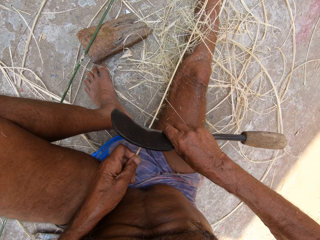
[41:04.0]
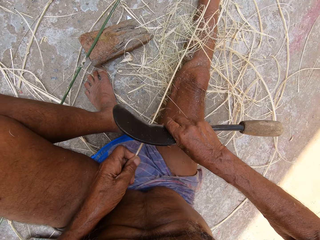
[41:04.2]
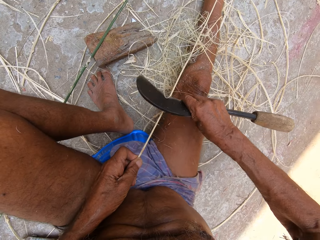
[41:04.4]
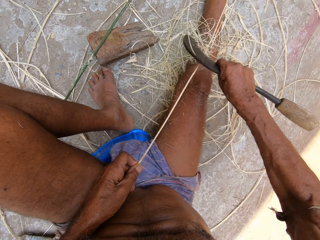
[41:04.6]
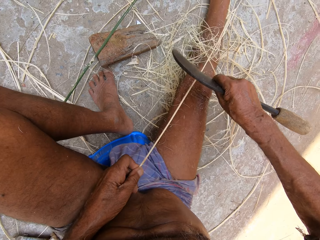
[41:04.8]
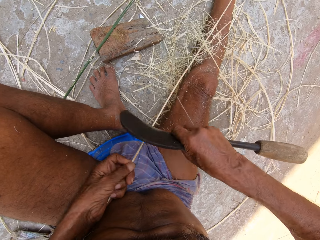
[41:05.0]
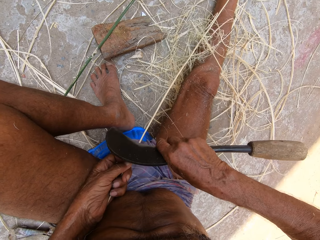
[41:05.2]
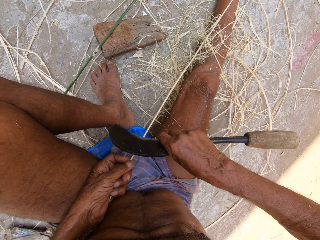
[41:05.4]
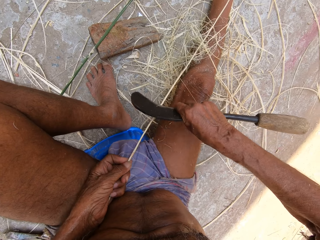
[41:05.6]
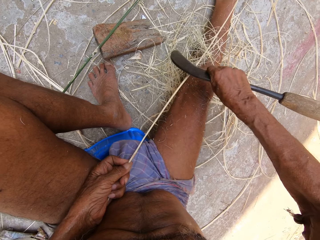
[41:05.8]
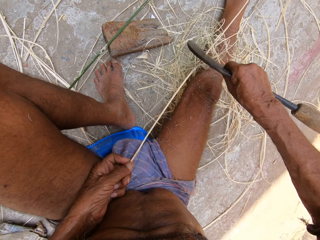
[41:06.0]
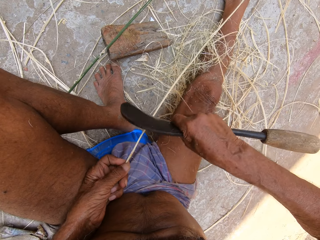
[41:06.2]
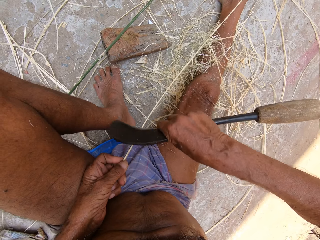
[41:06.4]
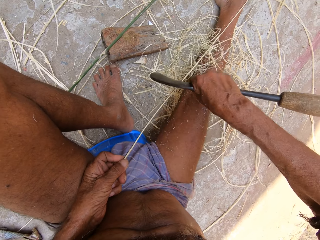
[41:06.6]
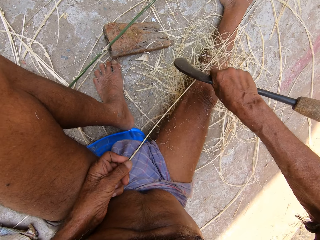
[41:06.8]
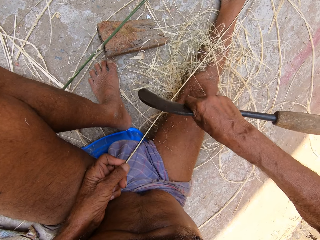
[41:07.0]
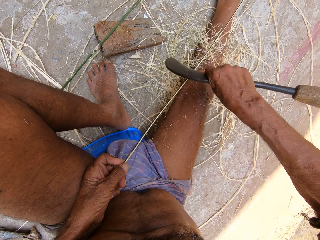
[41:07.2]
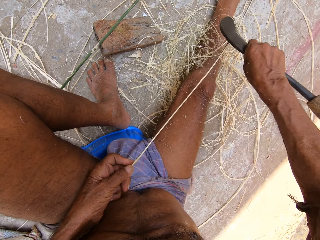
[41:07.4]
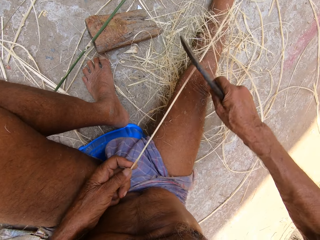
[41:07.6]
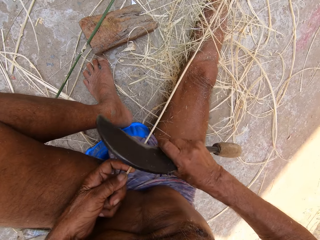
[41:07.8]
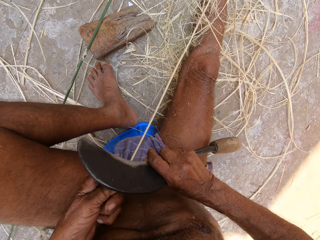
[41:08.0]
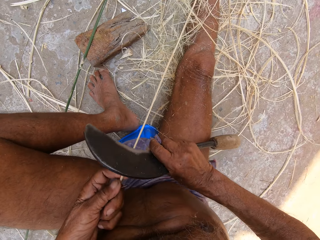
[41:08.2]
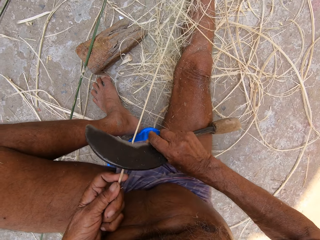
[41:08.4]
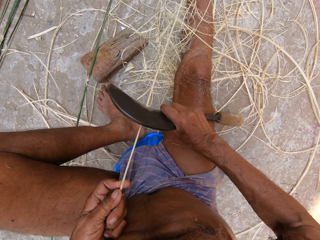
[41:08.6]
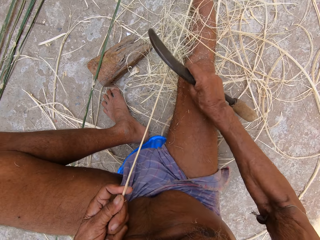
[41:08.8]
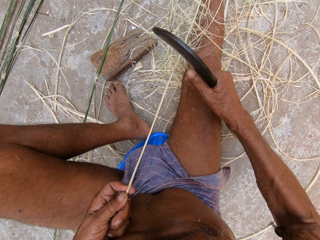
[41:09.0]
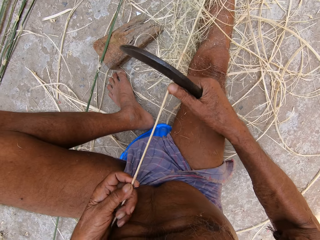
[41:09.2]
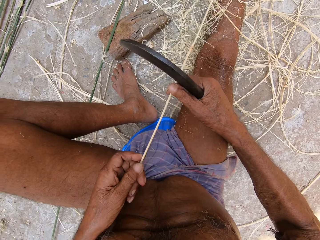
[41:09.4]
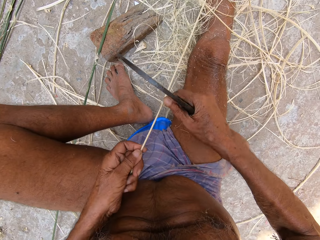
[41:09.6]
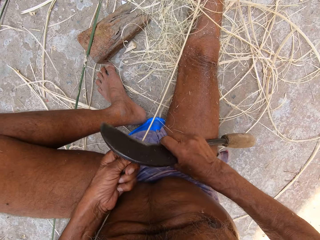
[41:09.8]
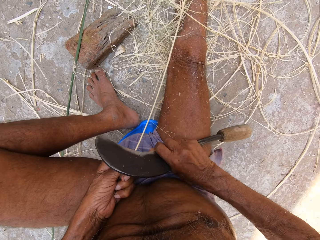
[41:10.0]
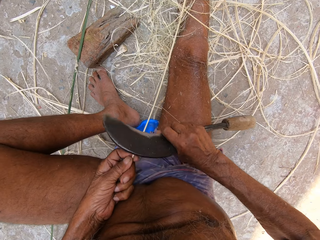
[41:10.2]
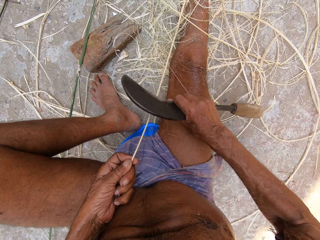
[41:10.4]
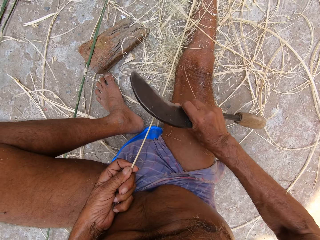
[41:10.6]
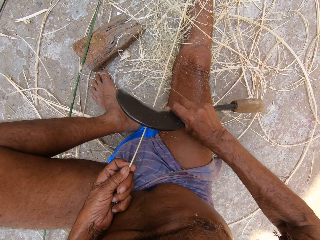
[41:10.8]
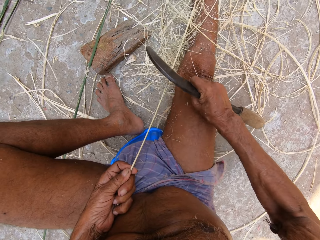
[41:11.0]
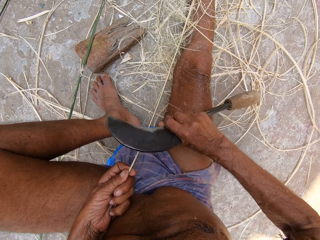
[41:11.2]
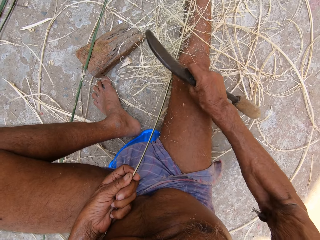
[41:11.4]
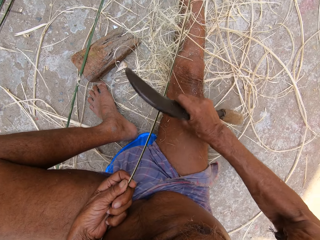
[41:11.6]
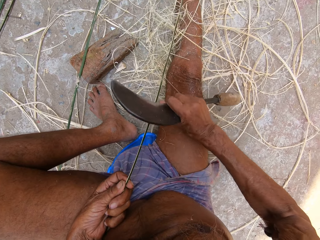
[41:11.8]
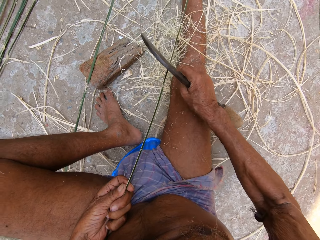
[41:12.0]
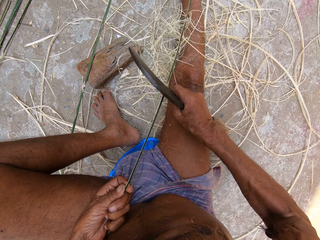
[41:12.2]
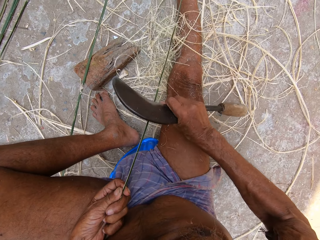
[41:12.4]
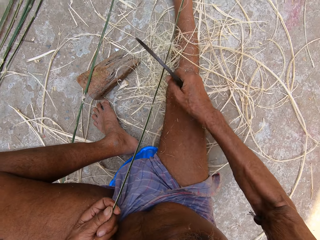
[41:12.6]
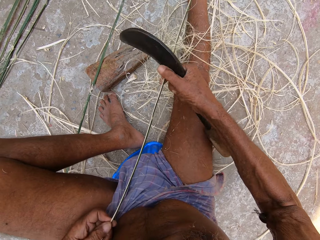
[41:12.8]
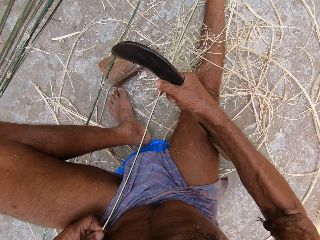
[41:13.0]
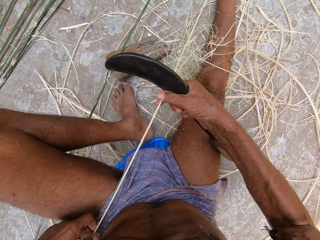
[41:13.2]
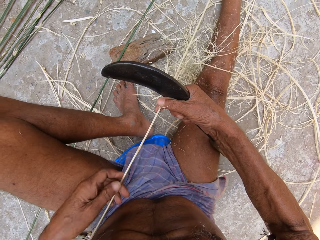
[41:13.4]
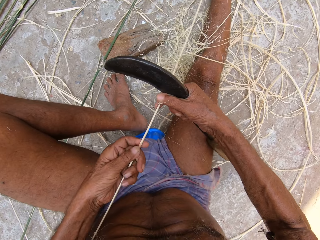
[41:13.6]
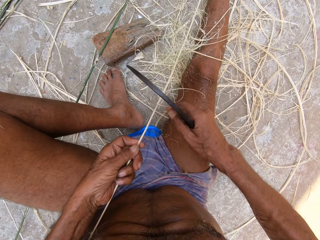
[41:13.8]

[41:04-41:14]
The camera wearer peels a stick with a sickle. They peel the stick with the sickle repeatedly.

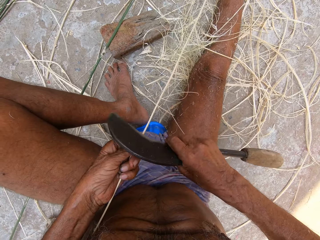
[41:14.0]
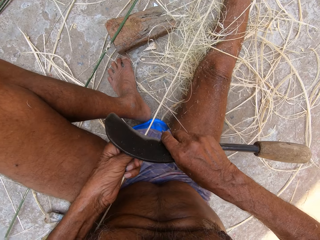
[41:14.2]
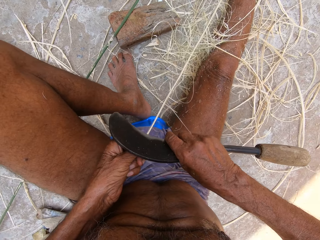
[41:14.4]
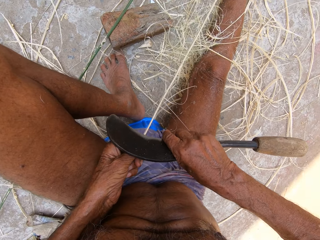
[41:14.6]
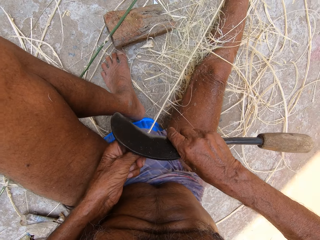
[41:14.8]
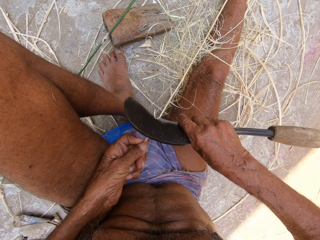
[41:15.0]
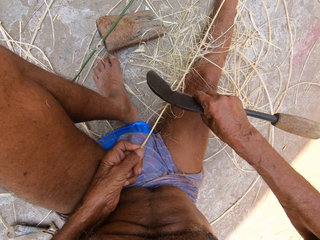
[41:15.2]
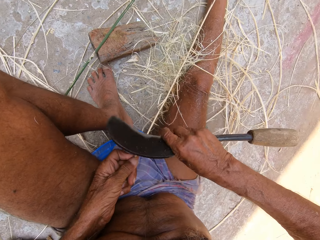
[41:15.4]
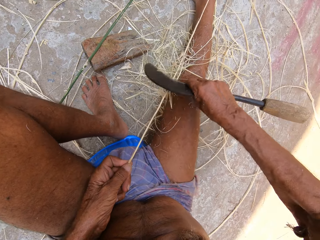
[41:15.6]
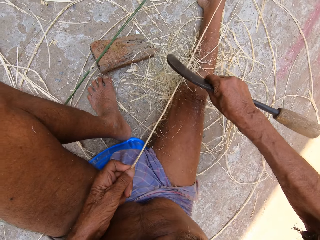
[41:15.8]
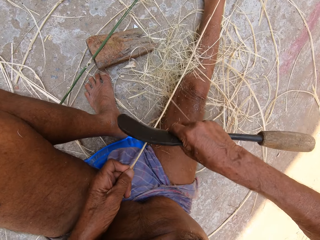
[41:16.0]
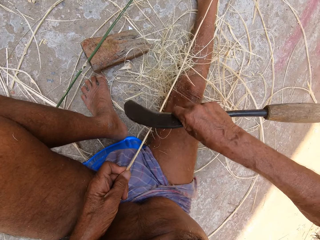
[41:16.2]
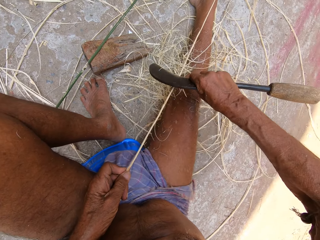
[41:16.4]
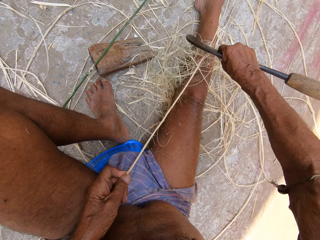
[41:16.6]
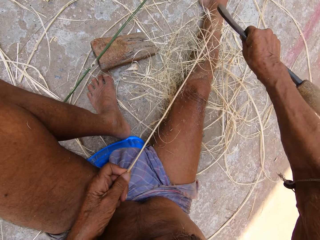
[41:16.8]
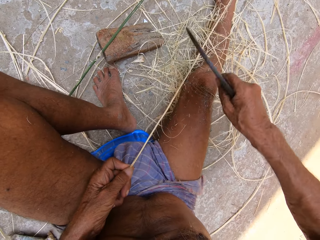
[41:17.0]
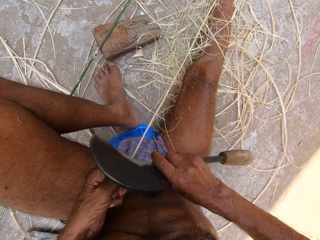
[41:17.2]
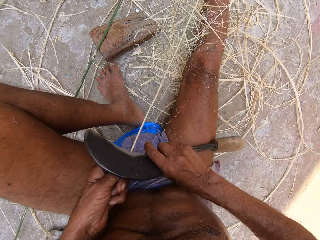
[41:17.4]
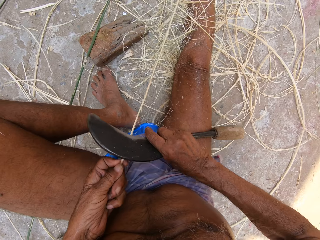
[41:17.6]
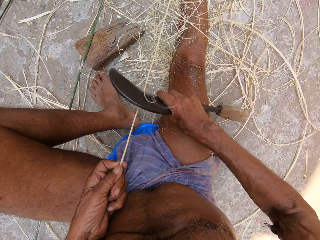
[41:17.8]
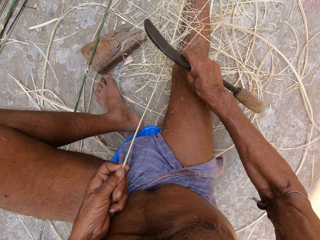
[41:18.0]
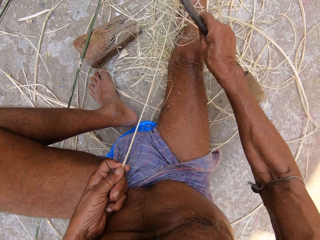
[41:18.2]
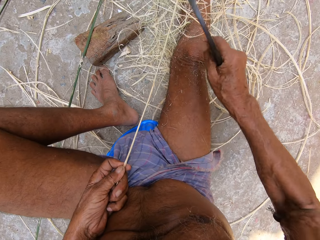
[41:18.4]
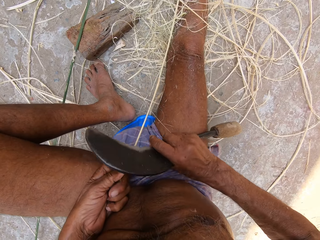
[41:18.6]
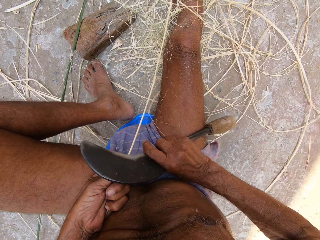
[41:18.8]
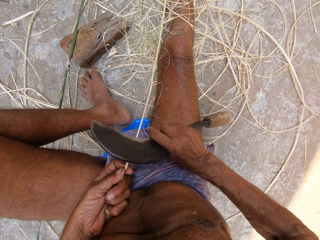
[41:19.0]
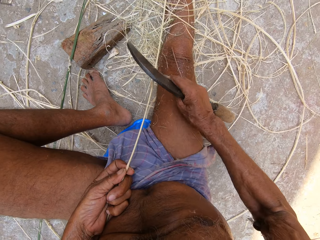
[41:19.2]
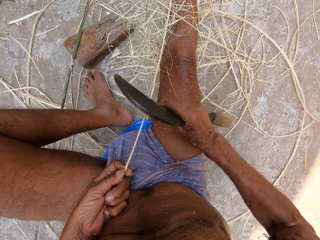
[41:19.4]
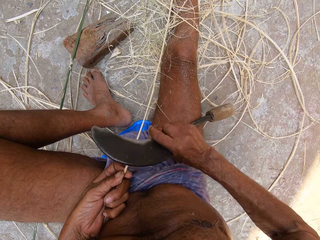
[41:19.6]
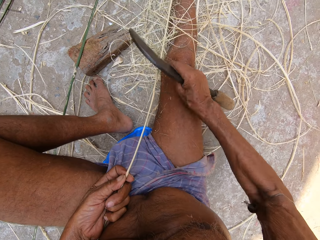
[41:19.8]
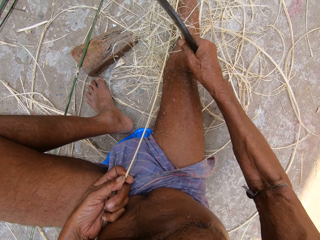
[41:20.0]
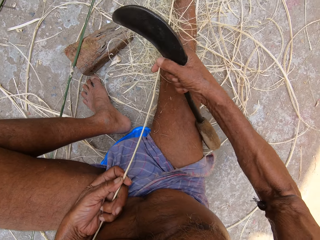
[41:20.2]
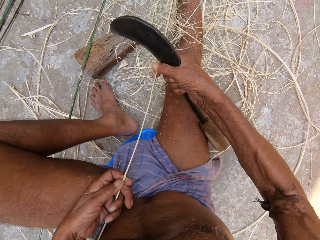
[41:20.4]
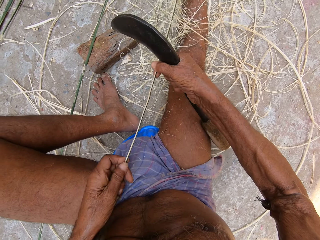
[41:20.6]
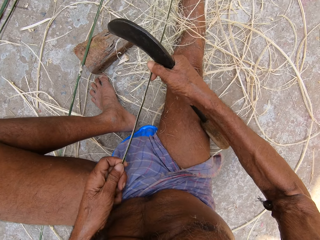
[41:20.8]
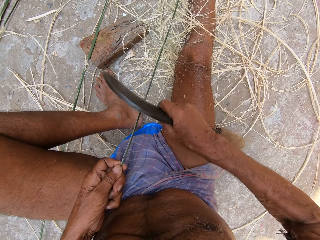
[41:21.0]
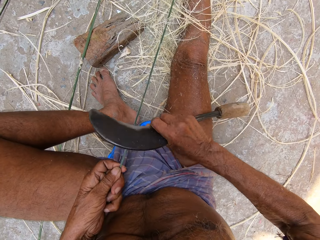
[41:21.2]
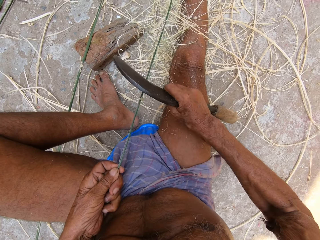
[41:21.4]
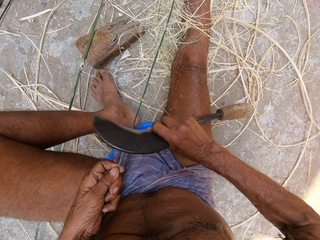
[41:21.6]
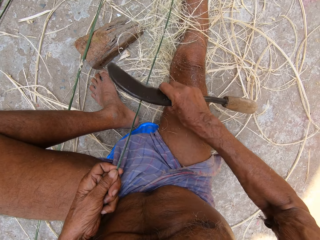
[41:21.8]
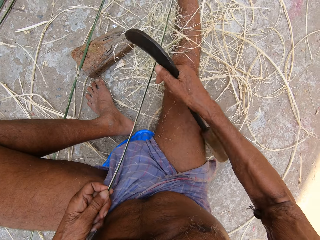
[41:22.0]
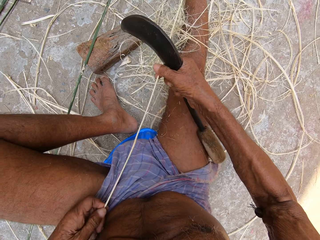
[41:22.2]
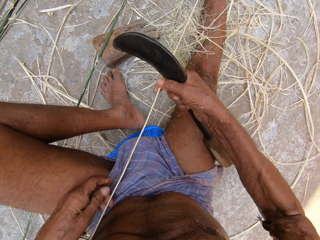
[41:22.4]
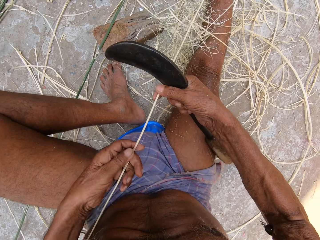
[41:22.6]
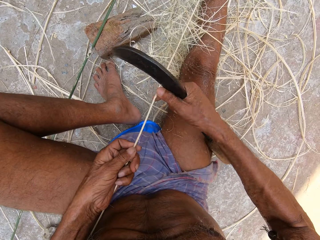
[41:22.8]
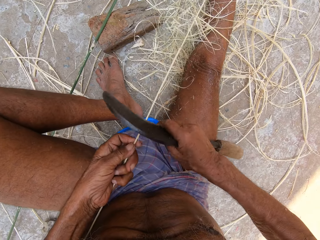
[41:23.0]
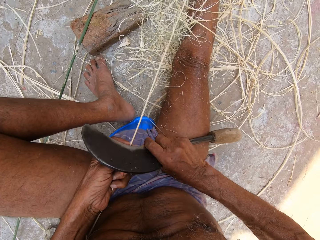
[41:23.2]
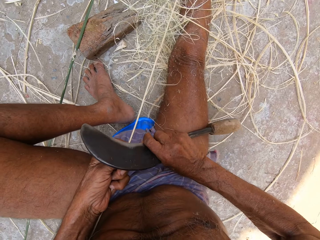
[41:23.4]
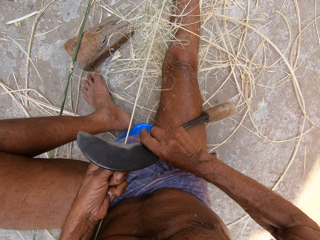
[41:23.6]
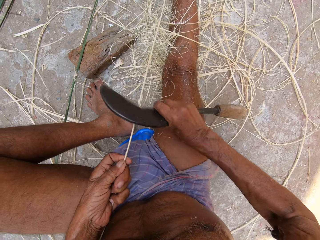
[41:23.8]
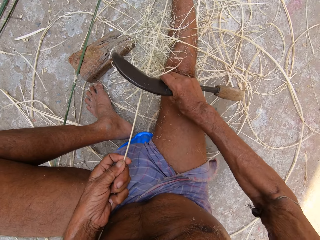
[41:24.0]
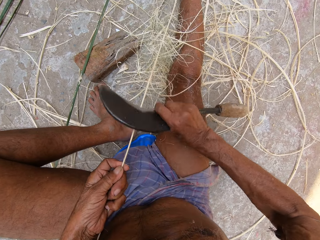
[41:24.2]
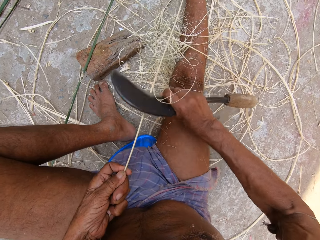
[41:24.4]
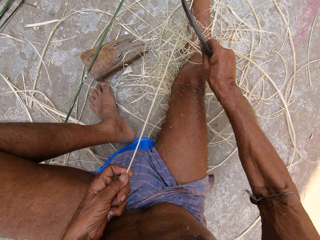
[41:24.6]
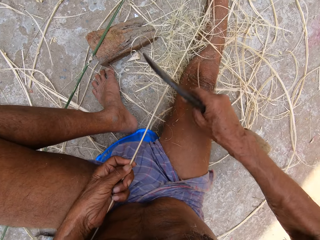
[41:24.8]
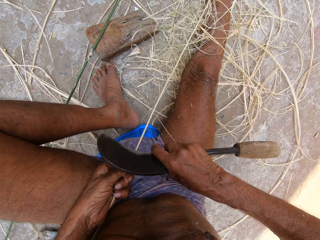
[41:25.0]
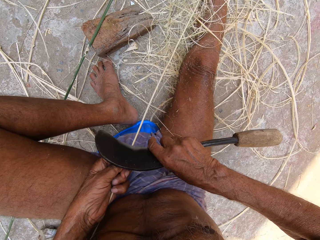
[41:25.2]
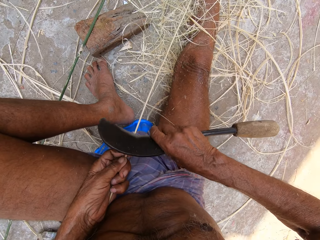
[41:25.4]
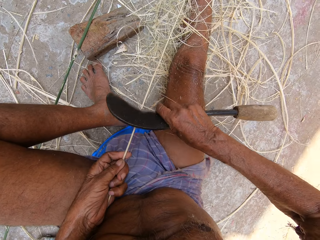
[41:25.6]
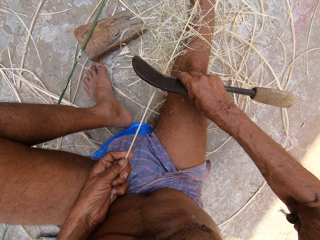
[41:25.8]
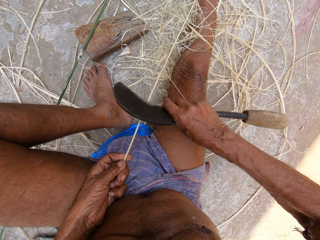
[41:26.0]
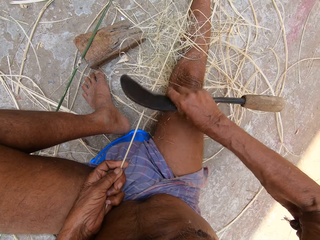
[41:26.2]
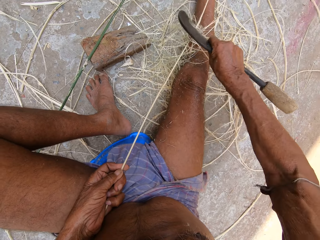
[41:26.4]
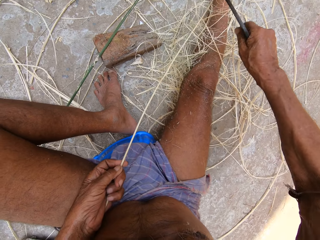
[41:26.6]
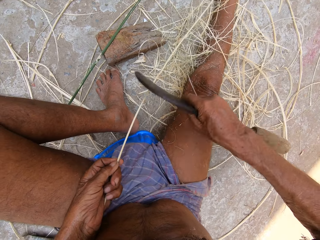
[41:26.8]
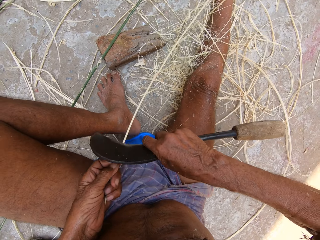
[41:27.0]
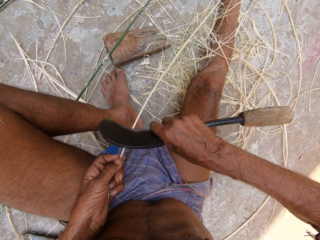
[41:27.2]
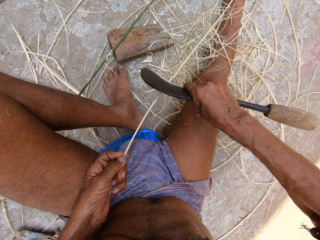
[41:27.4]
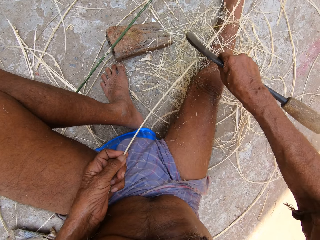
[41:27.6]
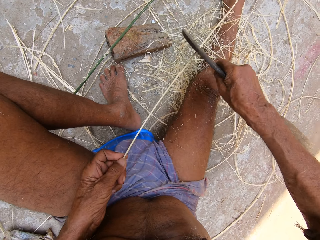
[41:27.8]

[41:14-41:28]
The camera wearer peels a stick with a sickle. They peel the stick with the sickle repeatedly. They turn the stick. They peel the stick with the sickle. They peel the stick with the sickle repeatedly.
